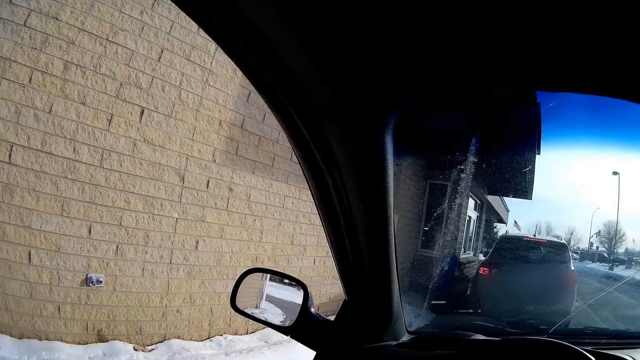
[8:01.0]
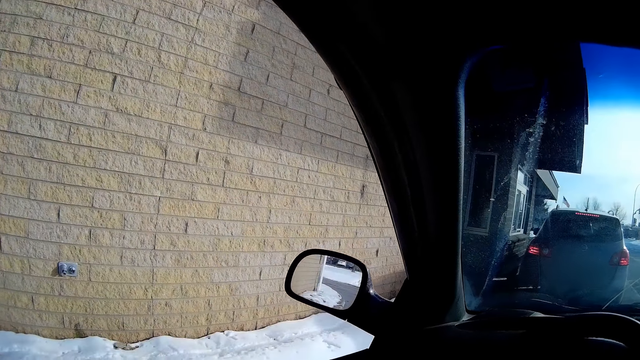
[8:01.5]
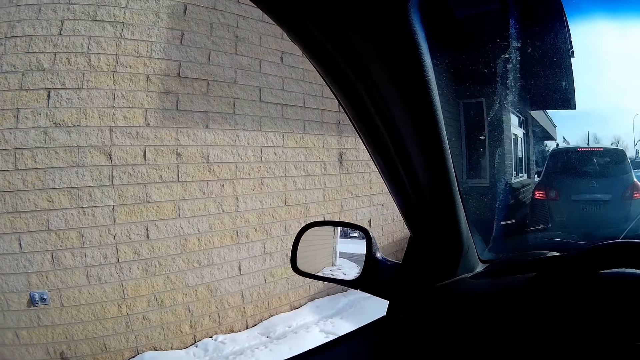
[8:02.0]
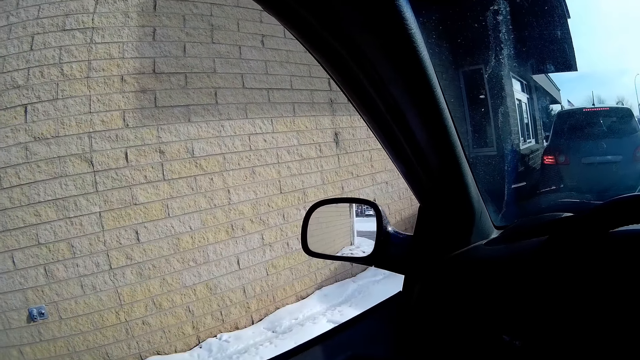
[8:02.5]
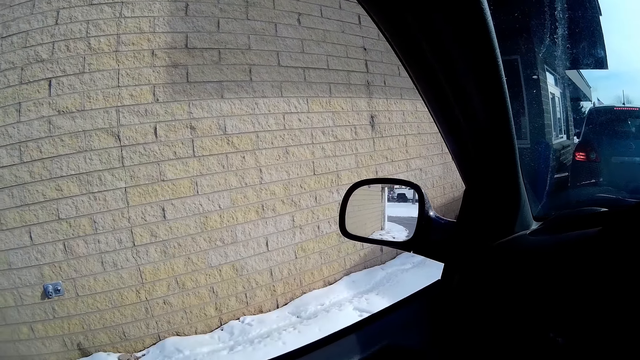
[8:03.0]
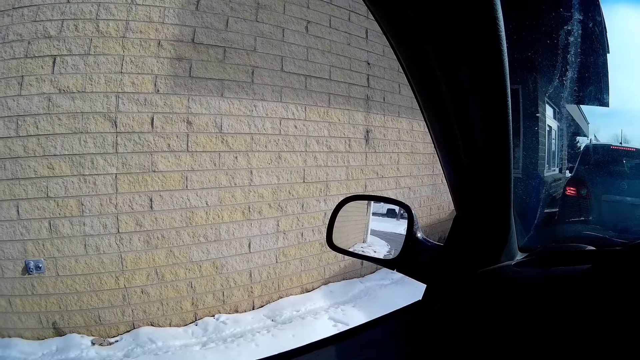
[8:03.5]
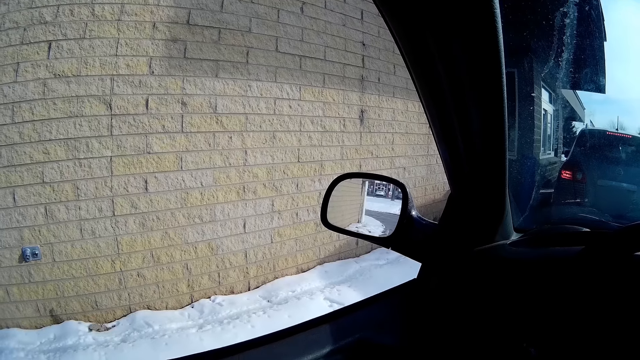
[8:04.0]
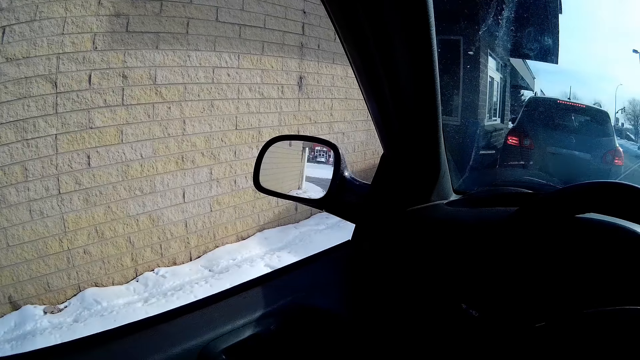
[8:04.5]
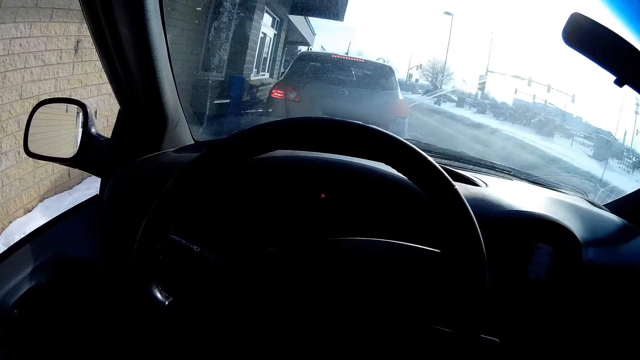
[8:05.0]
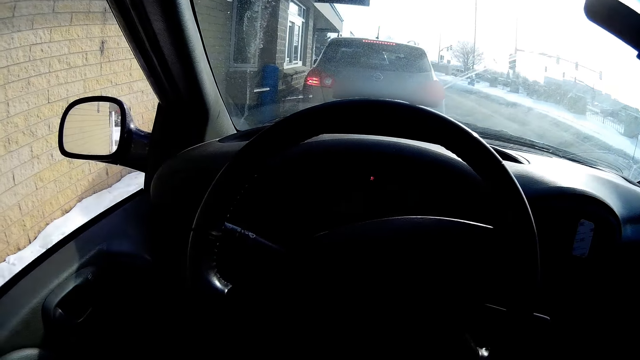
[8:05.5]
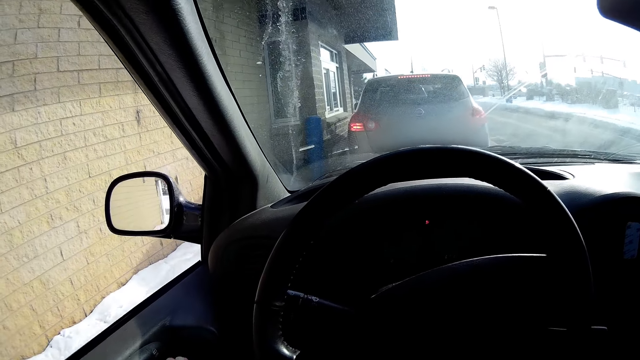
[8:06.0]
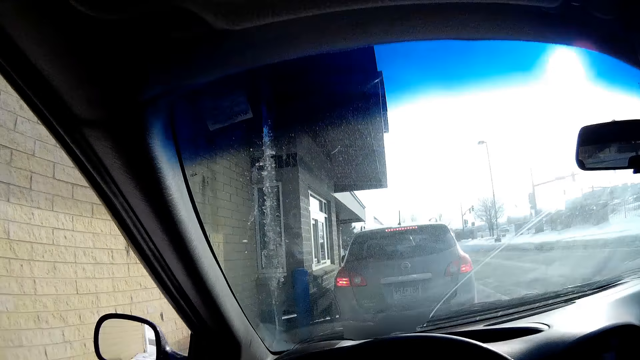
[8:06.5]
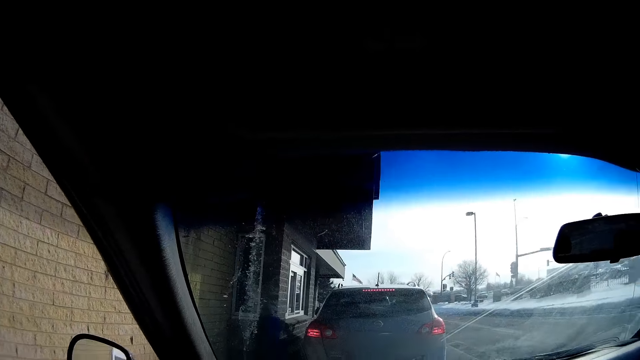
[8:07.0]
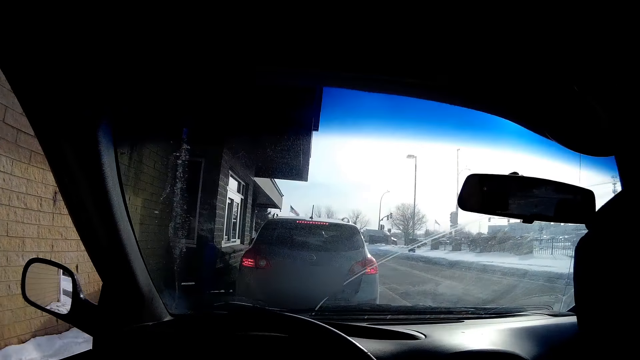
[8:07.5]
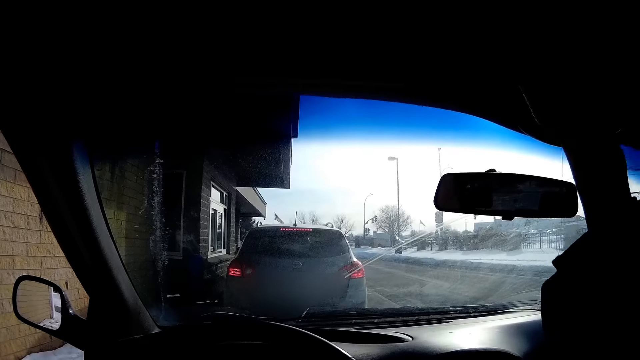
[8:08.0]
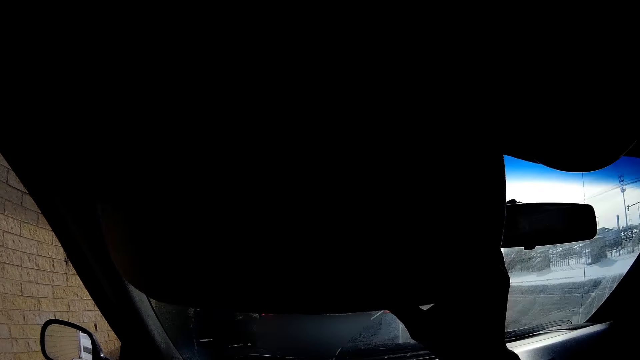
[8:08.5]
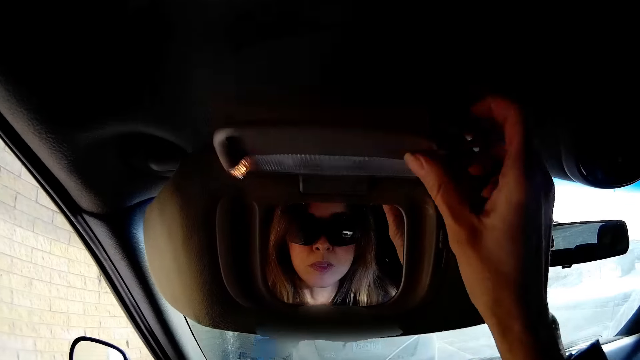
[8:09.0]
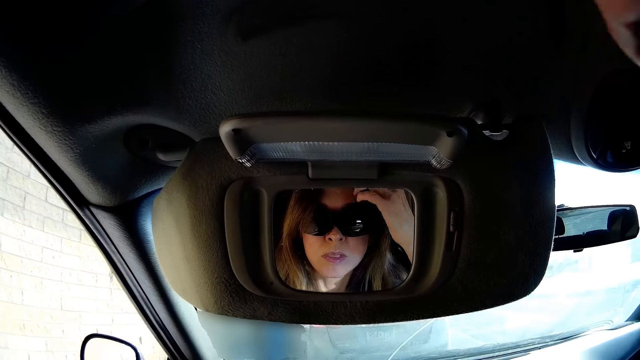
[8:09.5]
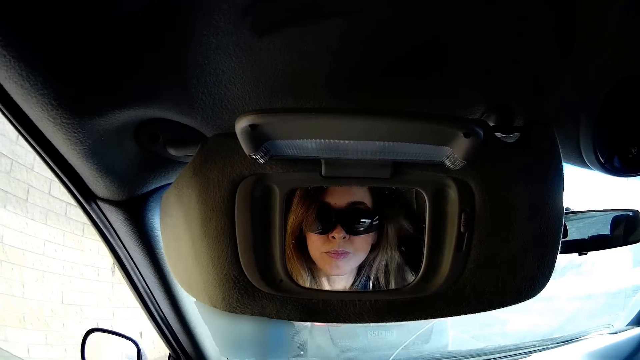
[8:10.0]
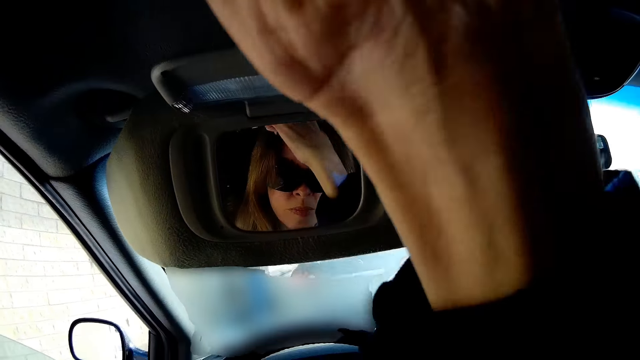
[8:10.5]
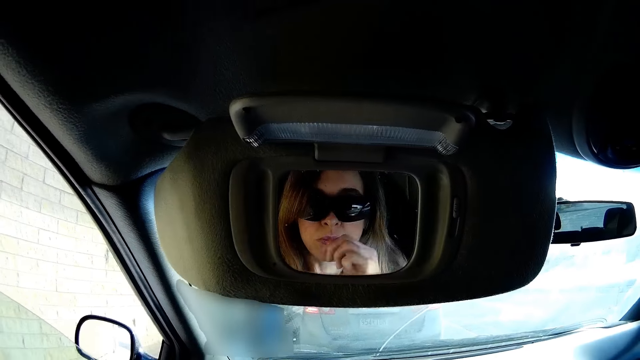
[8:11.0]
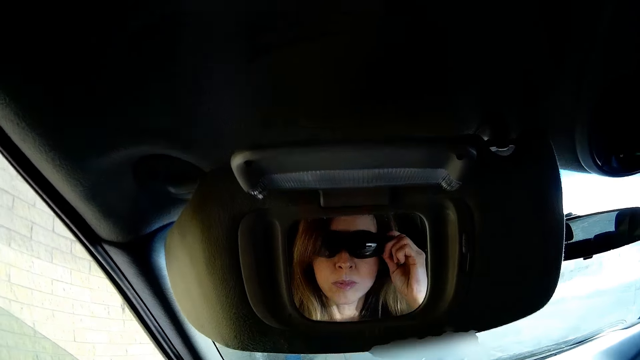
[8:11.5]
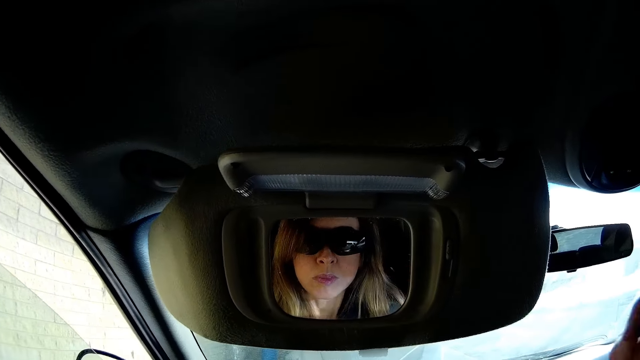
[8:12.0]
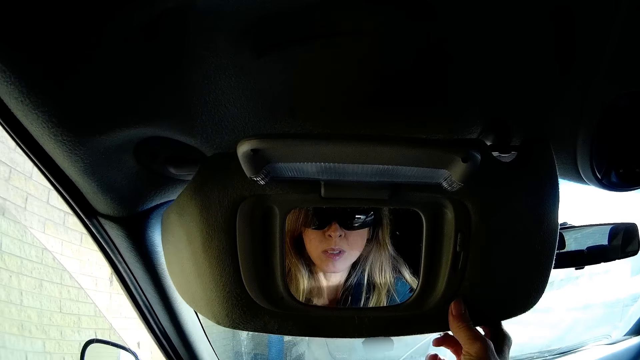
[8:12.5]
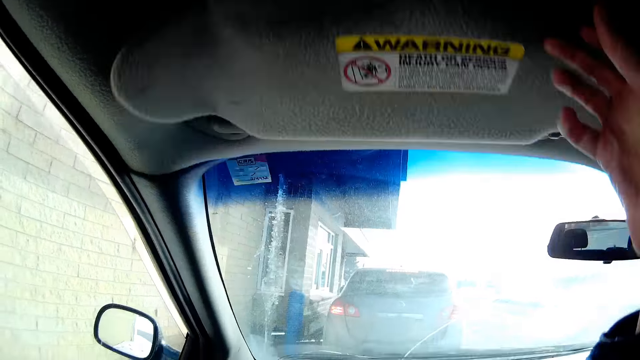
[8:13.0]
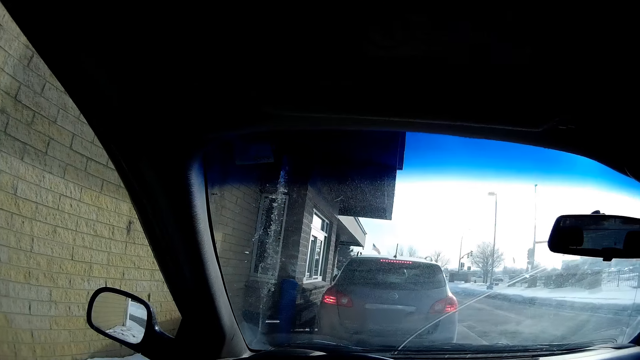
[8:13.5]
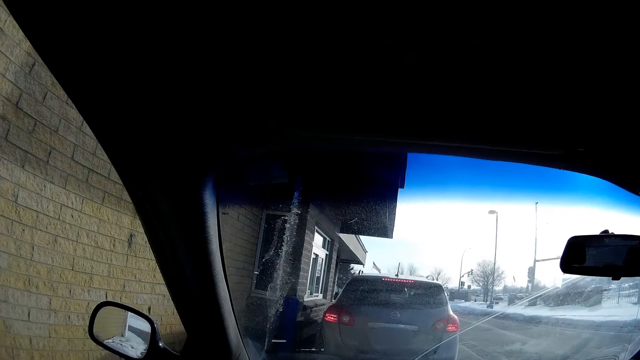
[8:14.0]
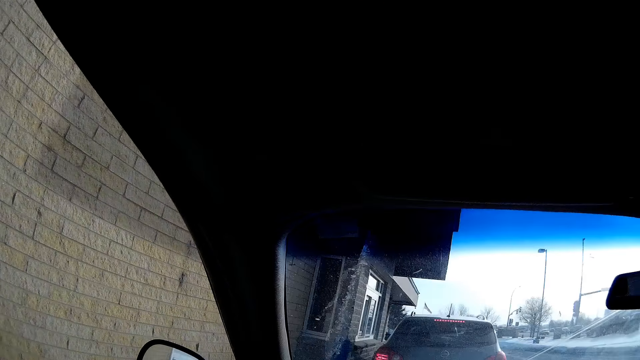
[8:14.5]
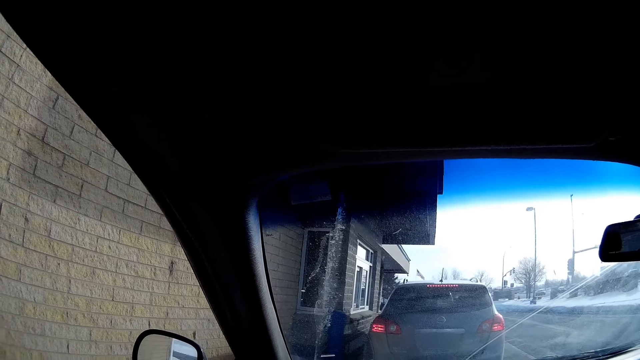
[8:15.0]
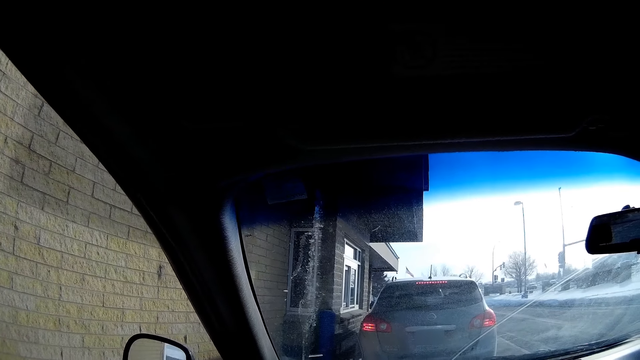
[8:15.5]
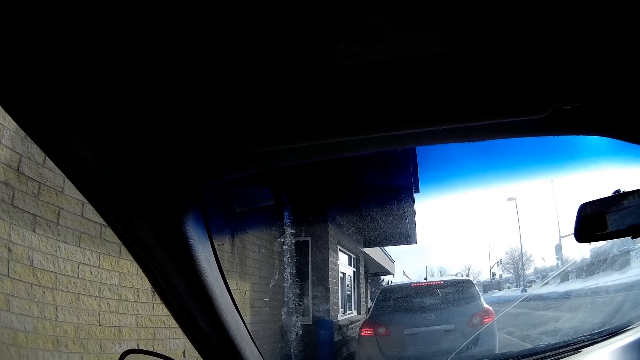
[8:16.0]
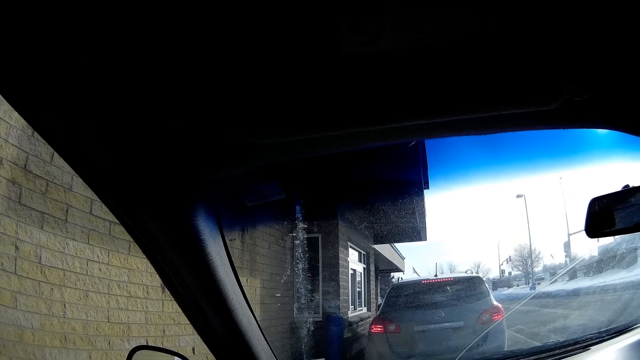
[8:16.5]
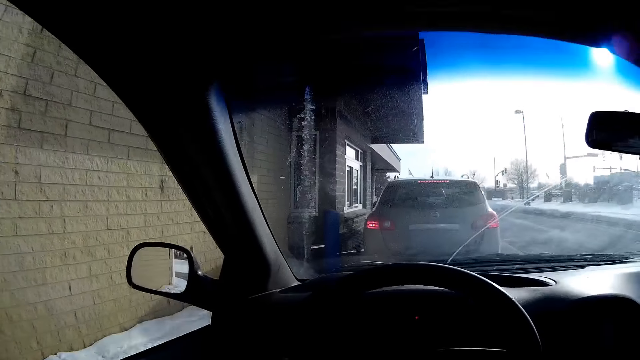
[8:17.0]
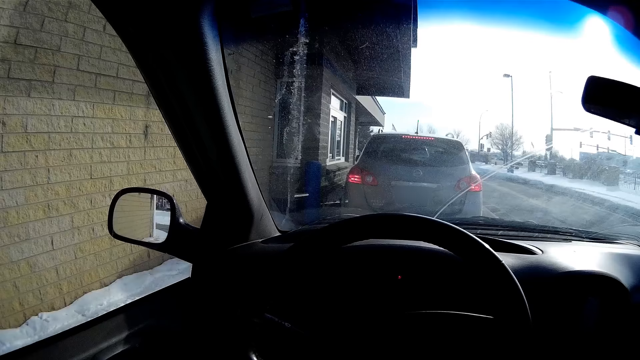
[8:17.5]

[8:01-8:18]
The camera wearer drops the visor with her right hand. She pulls the car sun visor mirror with her right hand. She opens the car mirror cover with her right hand. She arranges her hair with her right hand. She touches the pair of glasses on her face with her right hand. She pulls the visor mirror with her right hand.

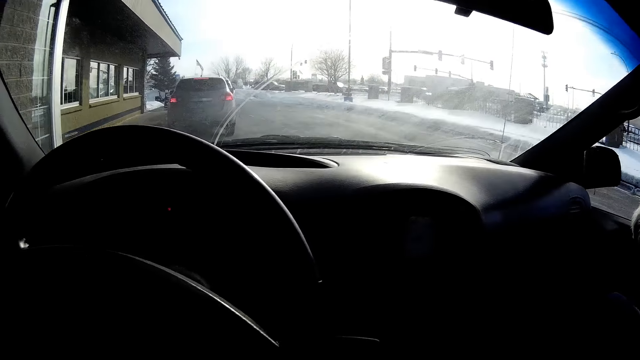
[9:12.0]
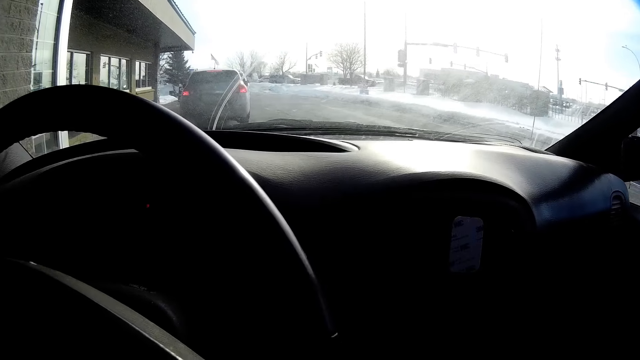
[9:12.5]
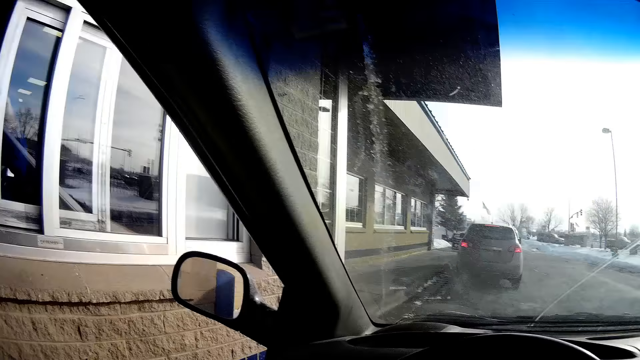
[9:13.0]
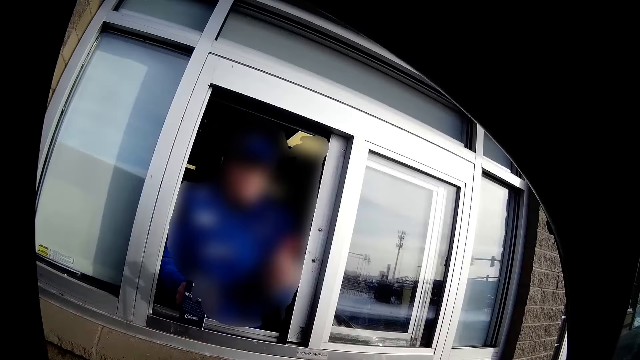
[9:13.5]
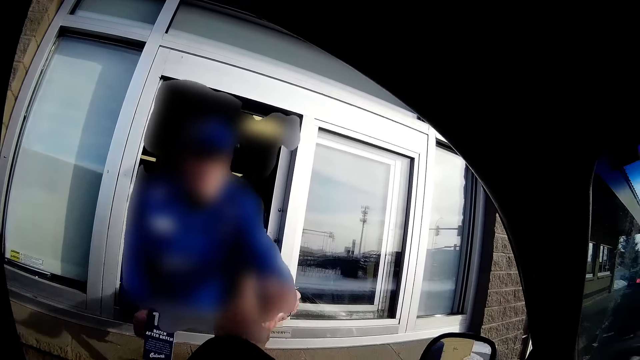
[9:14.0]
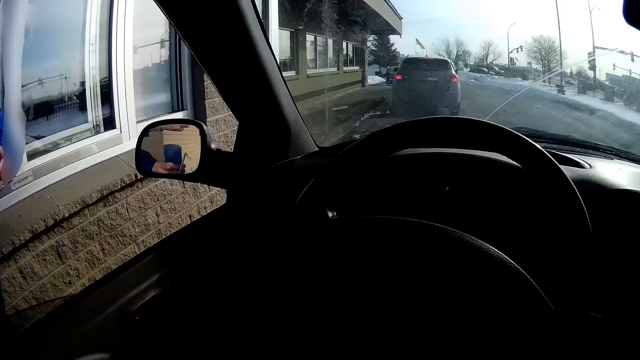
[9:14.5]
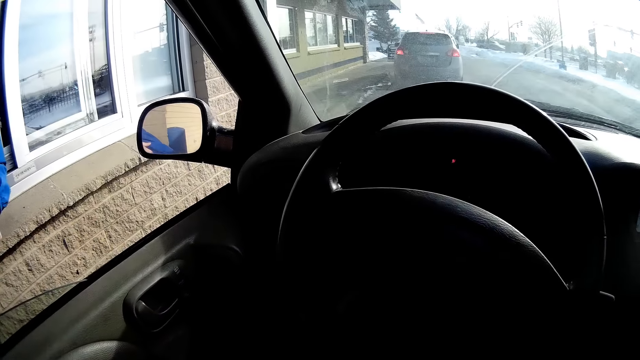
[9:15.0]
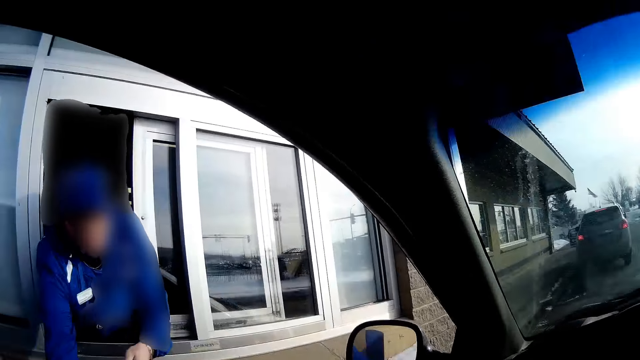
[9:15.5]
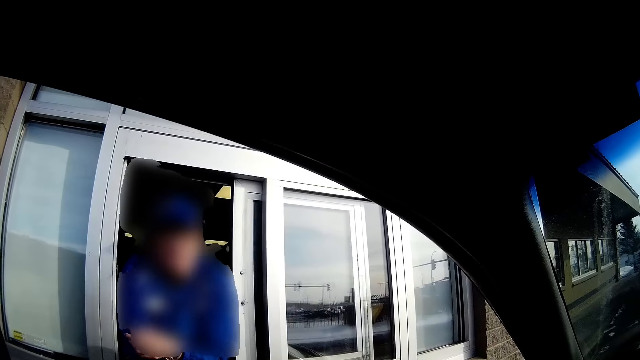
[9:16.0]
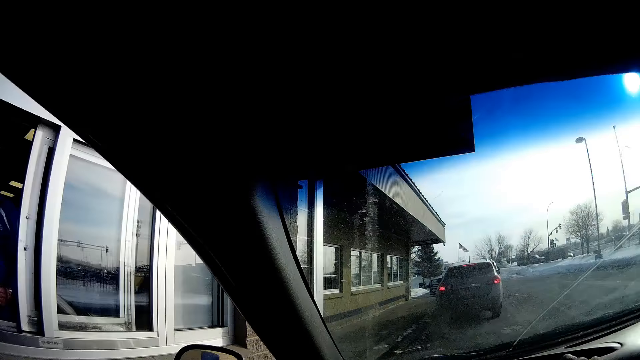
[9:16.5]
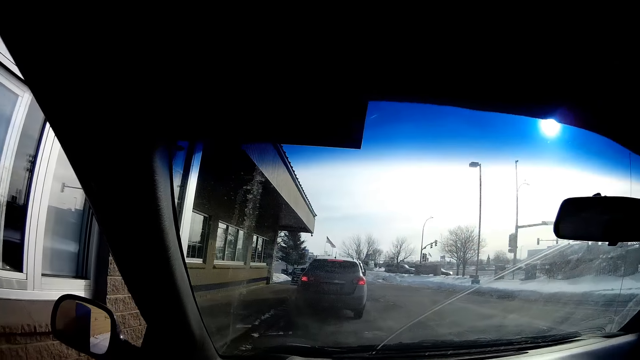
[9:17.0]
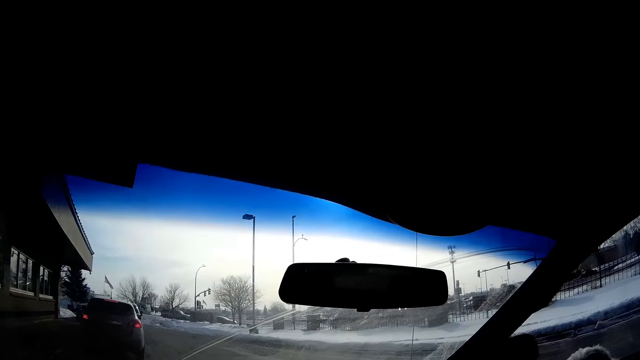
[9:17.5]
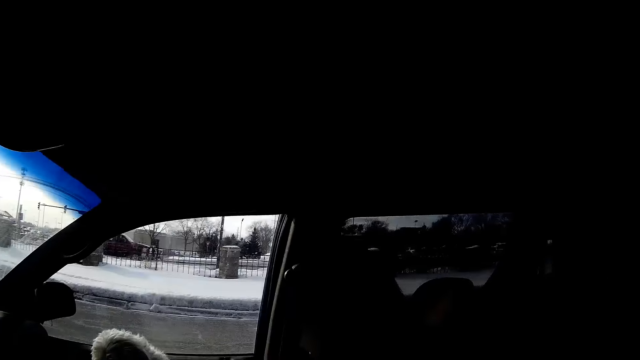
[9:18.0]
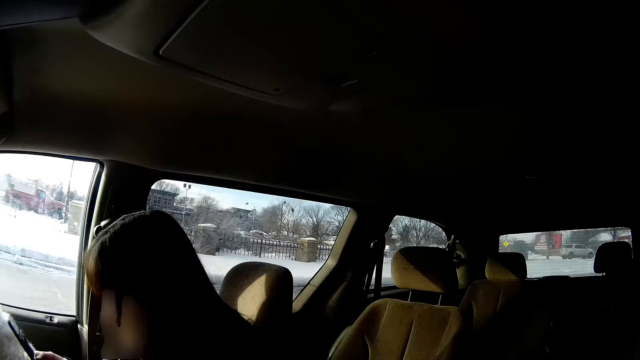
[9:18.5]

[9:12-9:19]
A man gives the camera wearer a credit card. The camera wearer collects the card from the man with her left hand.
